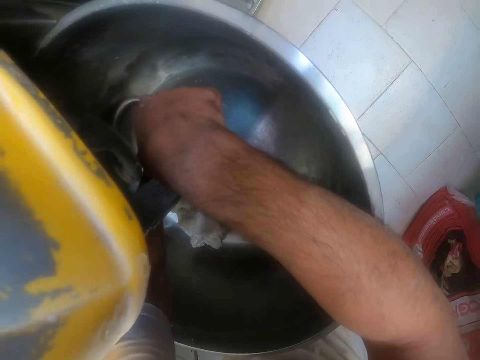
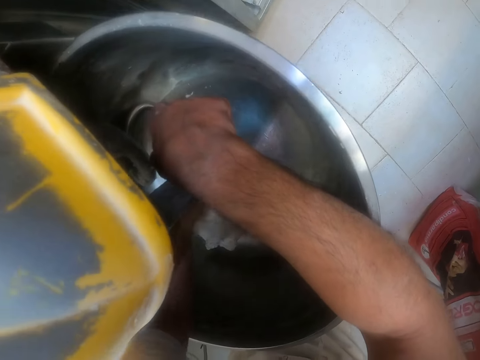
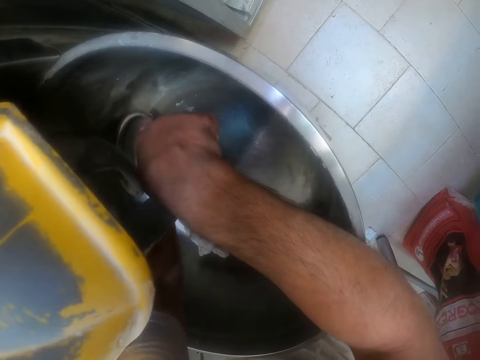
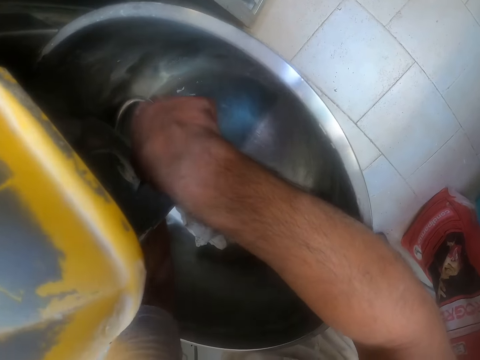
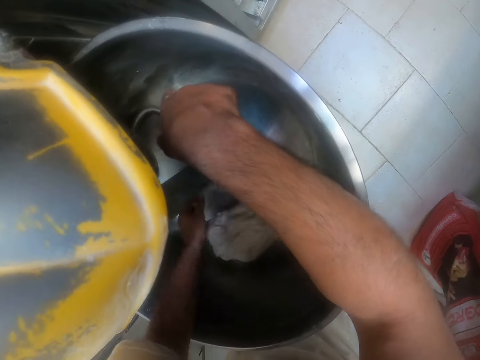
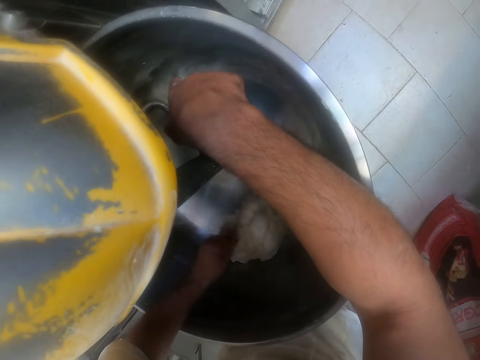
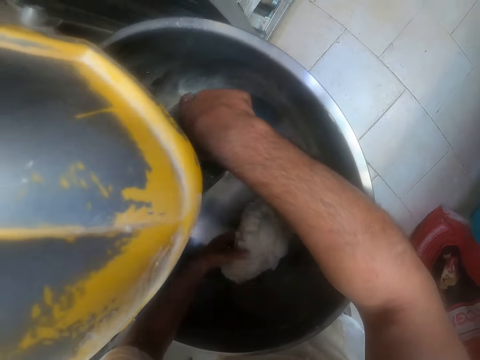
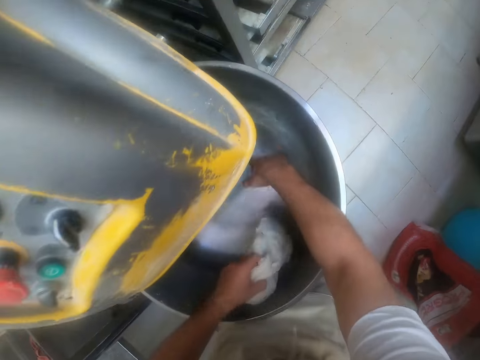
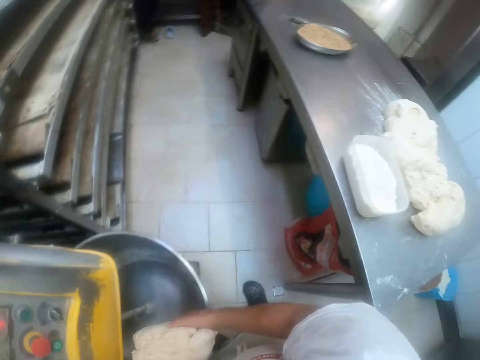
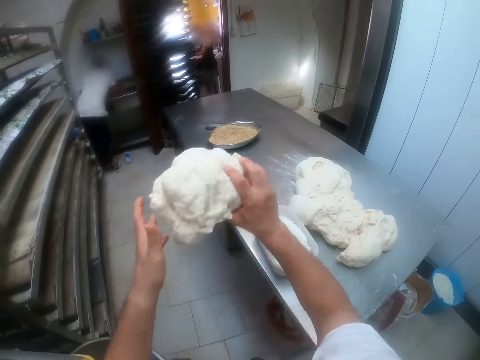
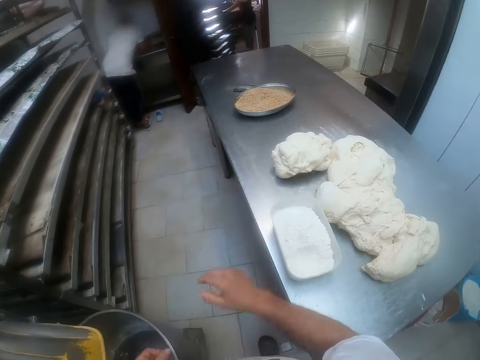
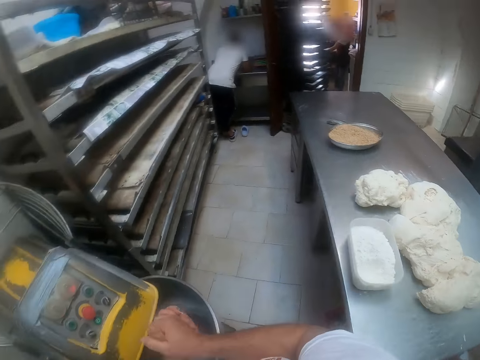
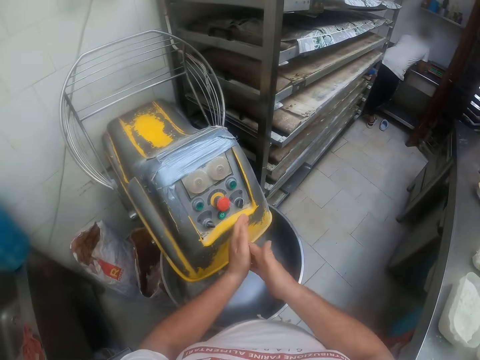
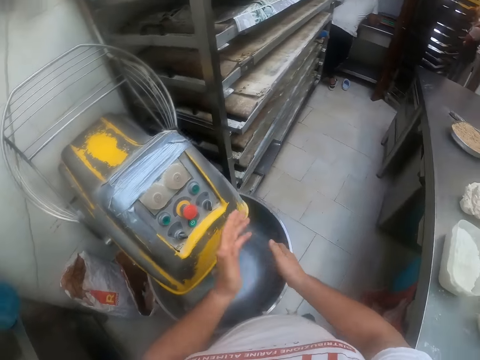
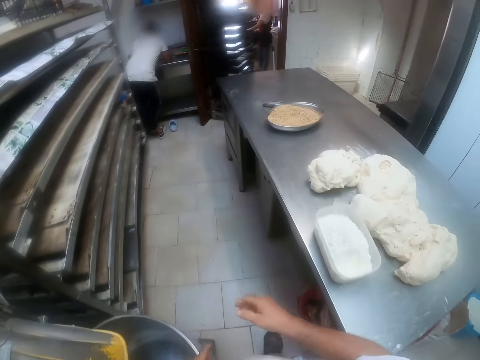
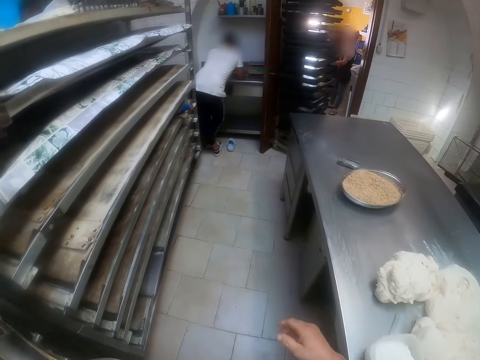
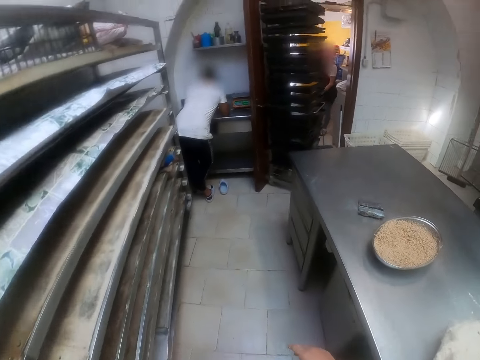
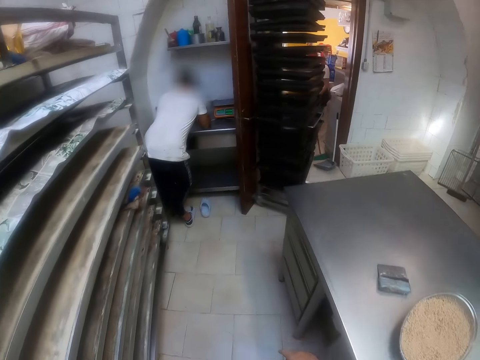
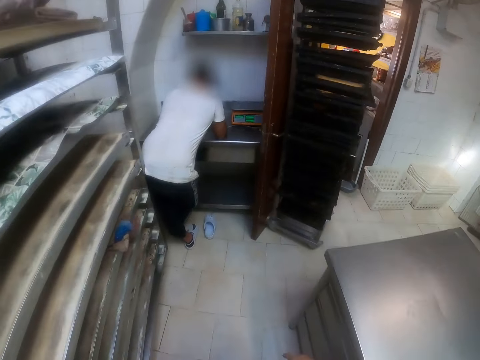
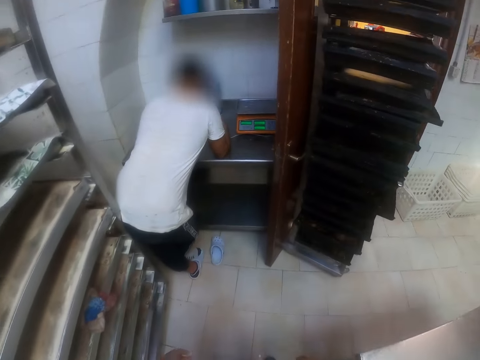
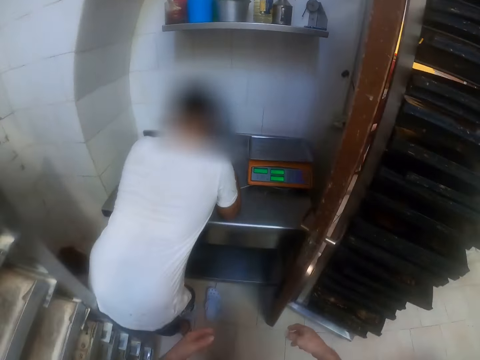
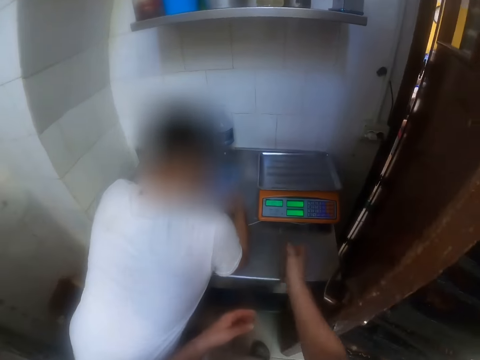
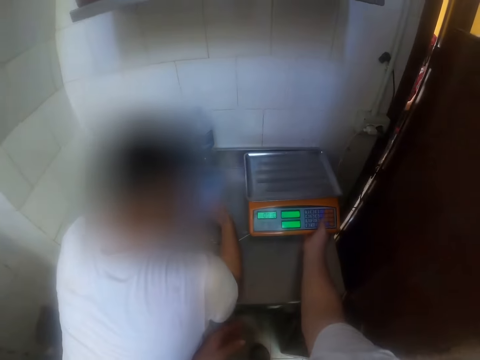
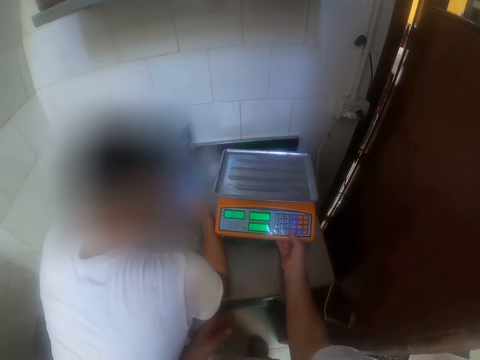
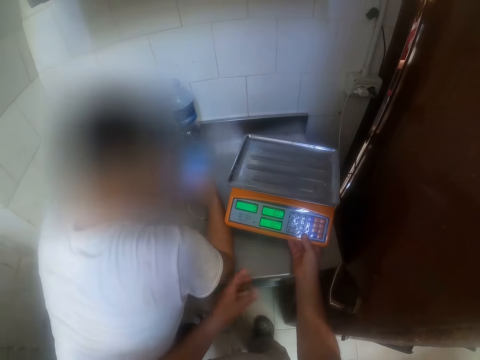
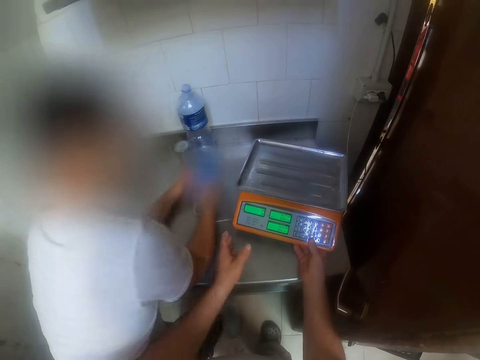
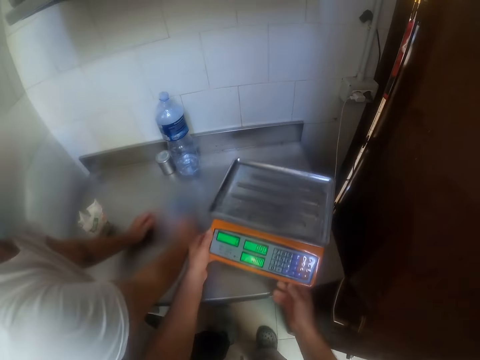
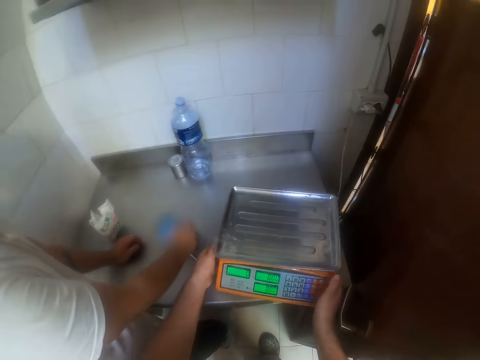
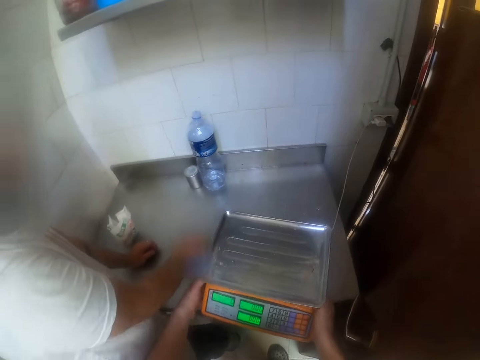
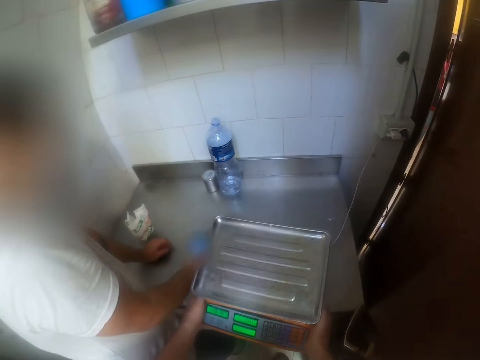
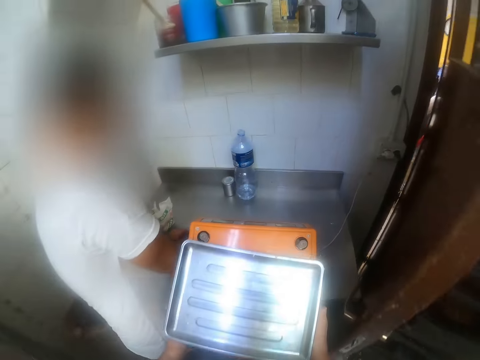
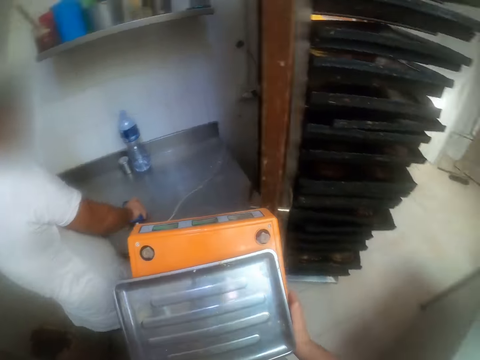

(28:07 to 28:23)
The camera wearer picks up the dough from the mixing bowl with his left hand. He holds the dough with both hands. He throws the dough on the table with both hands. He dusts off his hands. He walks around. He shifts a baking scale on a small table with his right hand. A man presses a phone on the table with both hands. The camera wearer picks up the baking scale from the small table with both hands. The man puts the phone on the table with his right hand.

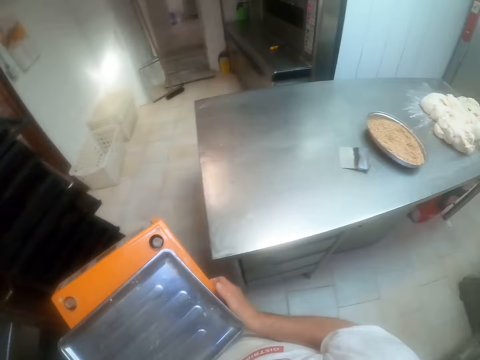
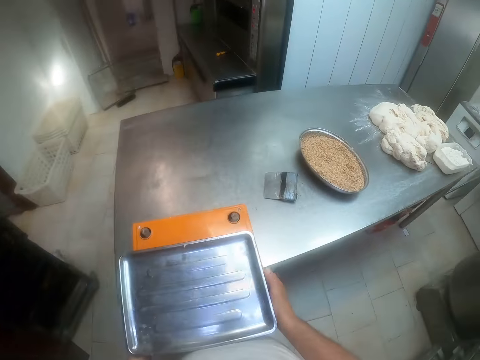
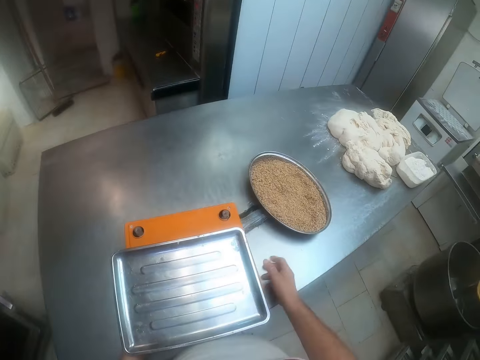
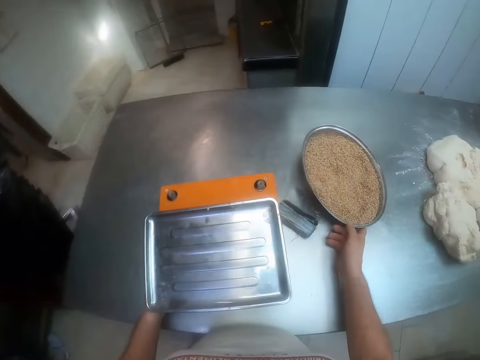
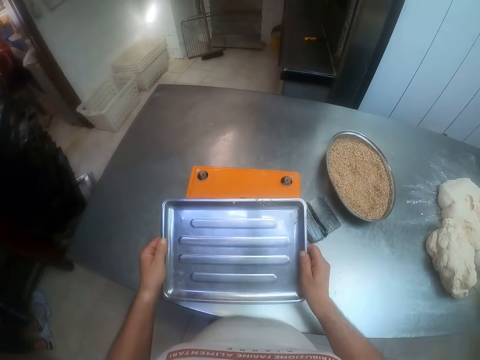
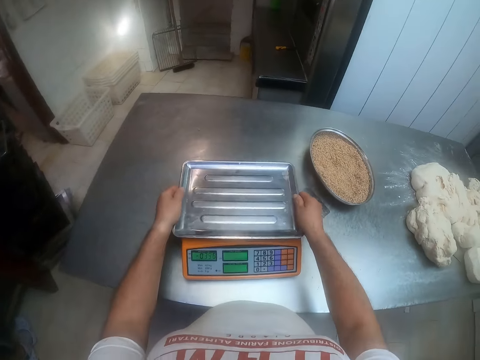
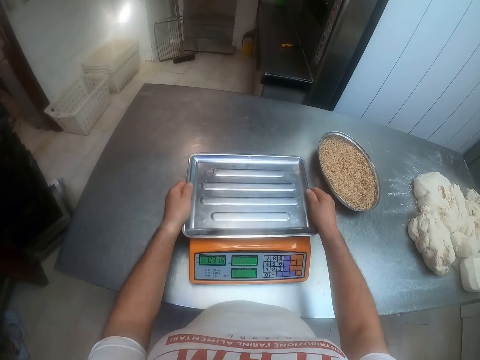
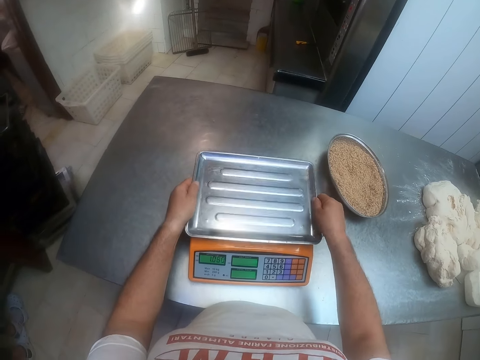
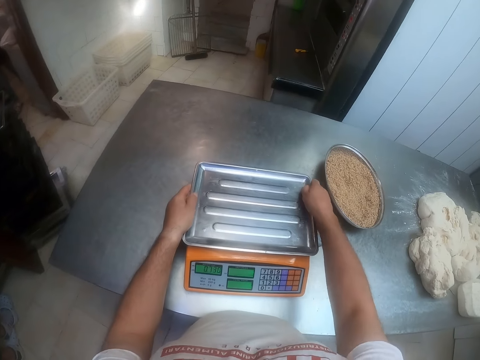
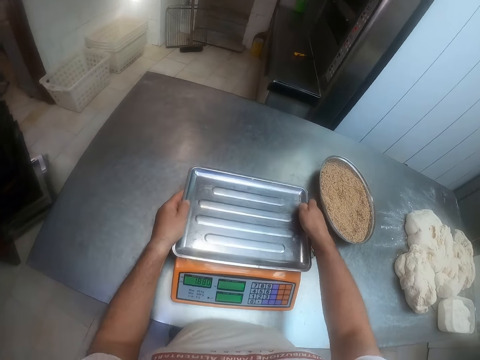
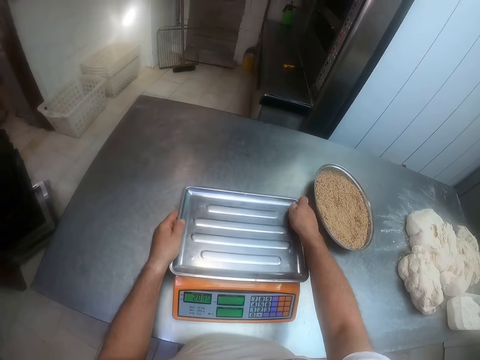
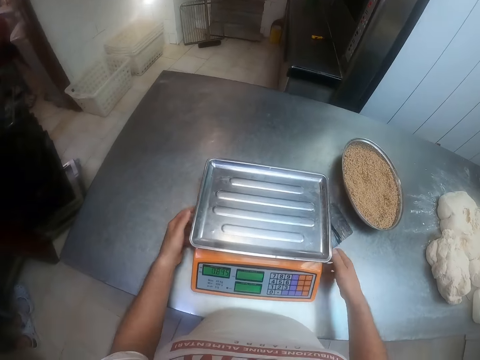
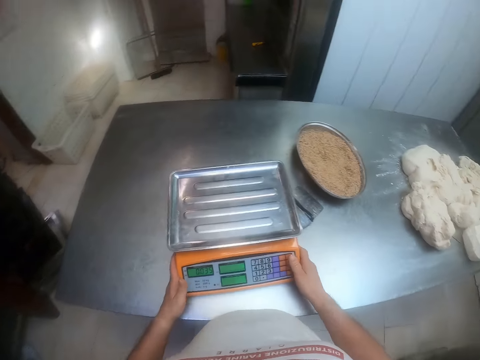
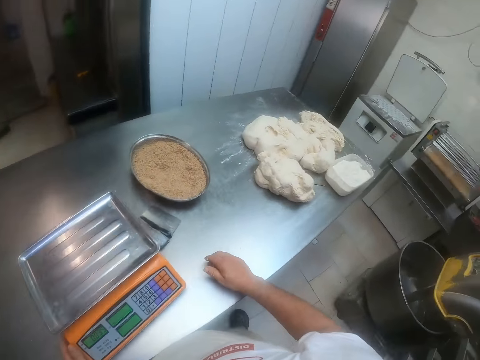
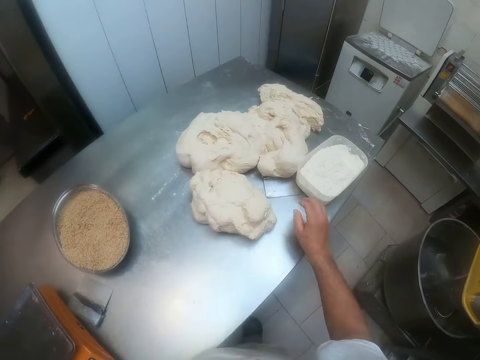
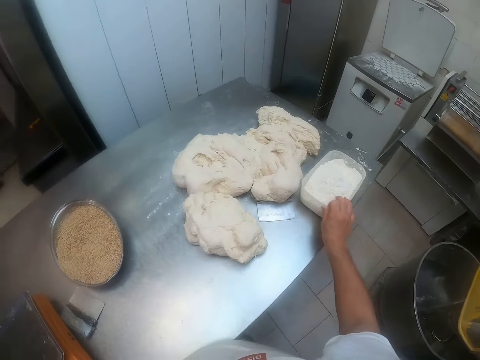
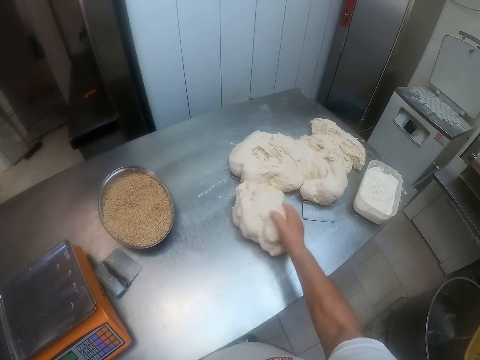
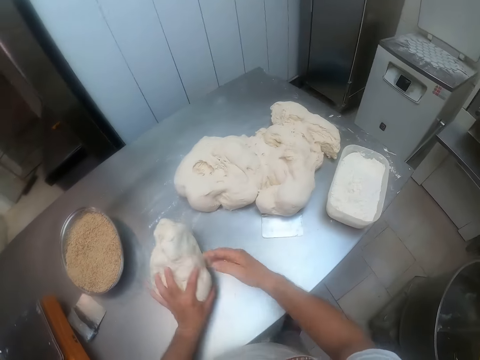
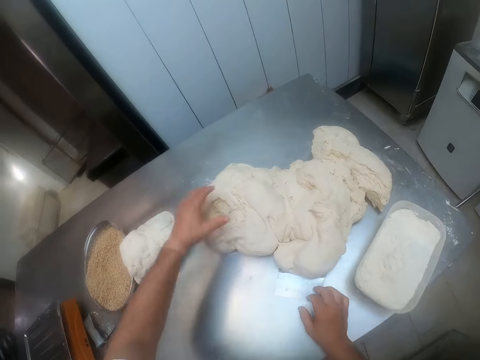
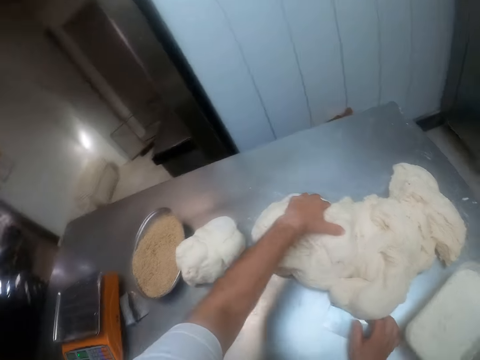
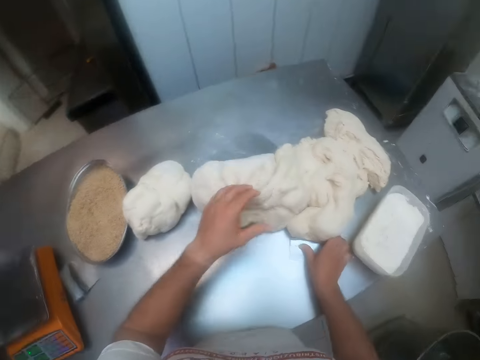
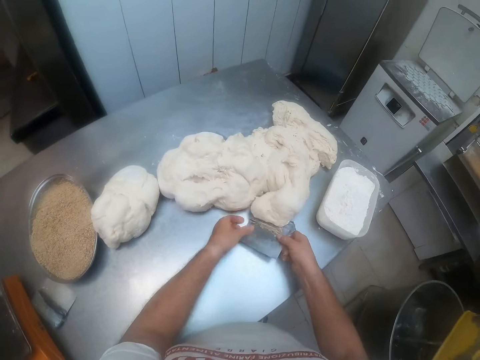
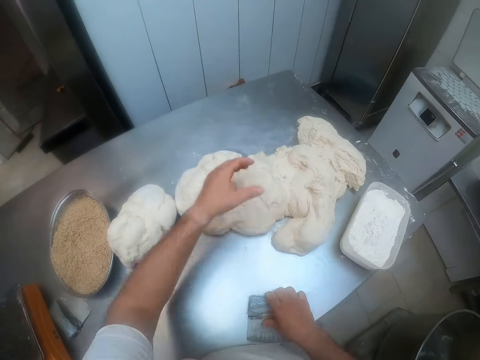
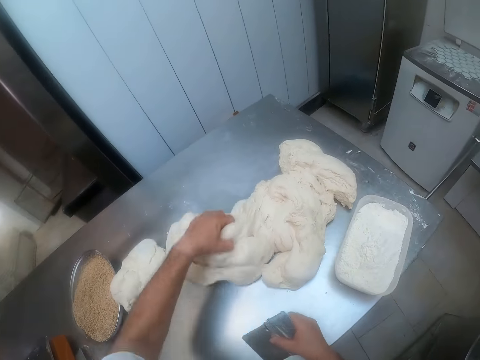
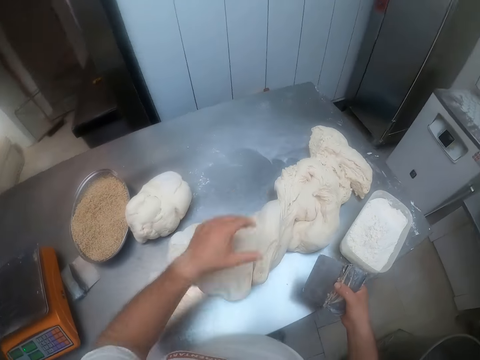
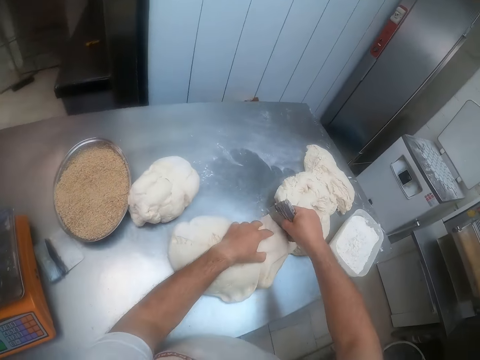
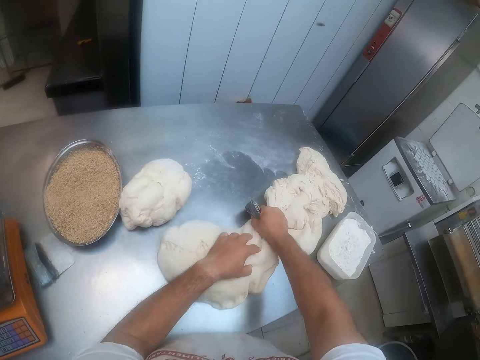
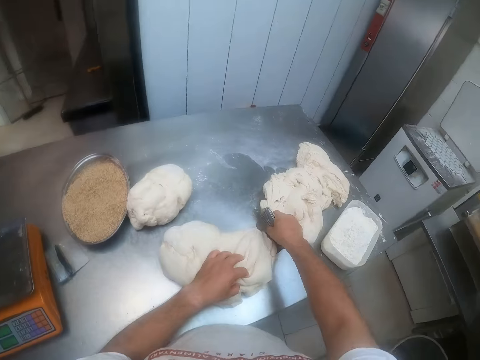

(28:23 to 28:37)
The camera wearer puts the baking scale on the table with both hands. He shifts a tray on the table with his right hand. He adjusts the weighing platform of the scale with both hands. He rubs the edge of the weighing platform with his right hand. He adjusts the baking scale with both hands. He shifts the bowl on the table with his right hand. He shifts dough on the table with his right hand. He picks up the dough. He shifts the dough with his left hand. He shifts the dough on the table with his left hand. He shifts the scraper on the table with both hands. He picks up the scraper from the table with his right hand. He shifts the dough with his left hand. He pulls the dough. He cuts the dough with the scraper in his right hand.
